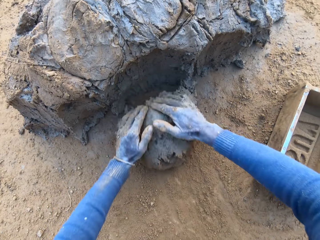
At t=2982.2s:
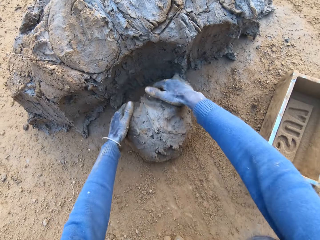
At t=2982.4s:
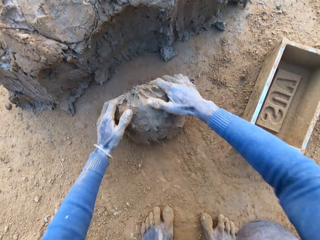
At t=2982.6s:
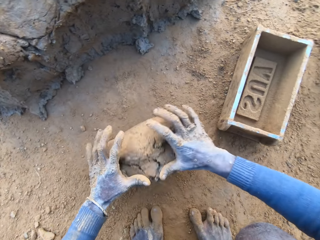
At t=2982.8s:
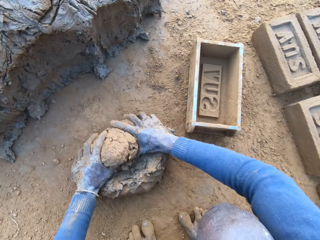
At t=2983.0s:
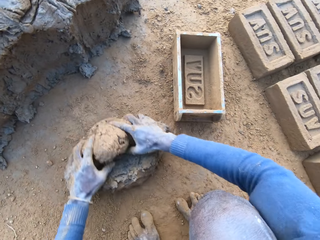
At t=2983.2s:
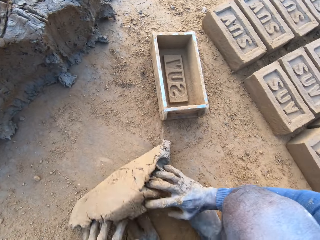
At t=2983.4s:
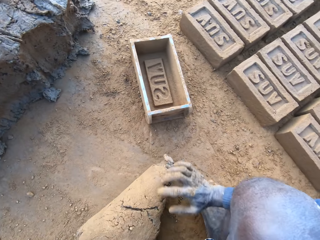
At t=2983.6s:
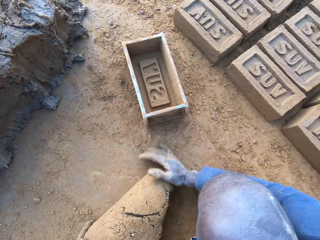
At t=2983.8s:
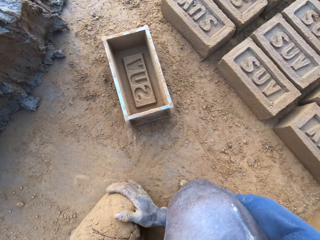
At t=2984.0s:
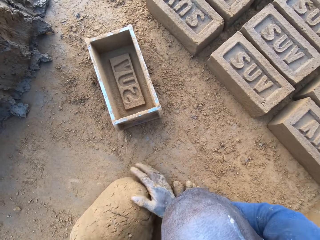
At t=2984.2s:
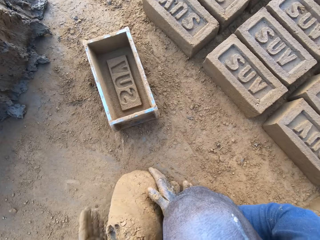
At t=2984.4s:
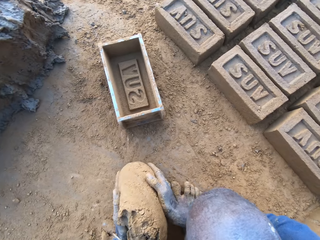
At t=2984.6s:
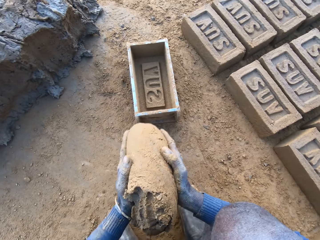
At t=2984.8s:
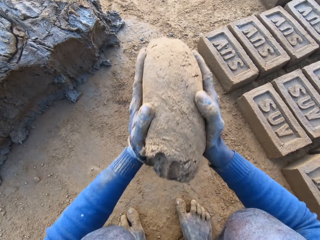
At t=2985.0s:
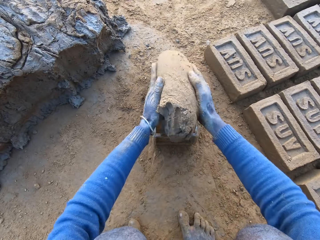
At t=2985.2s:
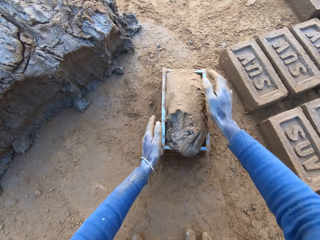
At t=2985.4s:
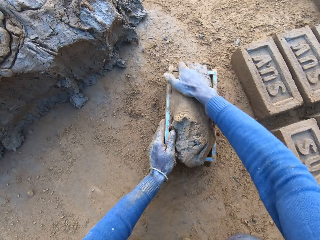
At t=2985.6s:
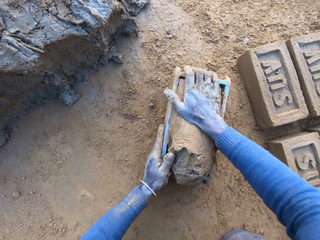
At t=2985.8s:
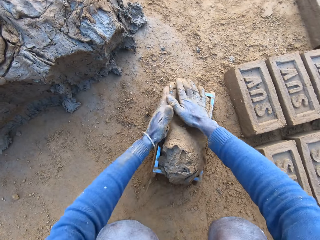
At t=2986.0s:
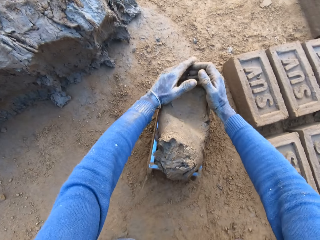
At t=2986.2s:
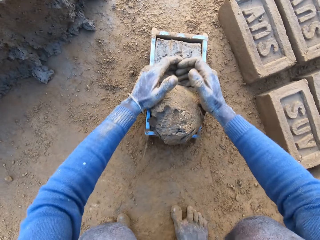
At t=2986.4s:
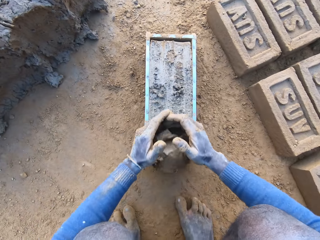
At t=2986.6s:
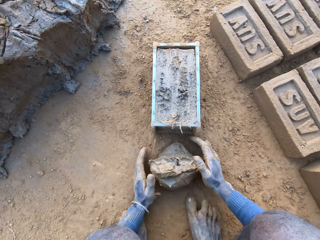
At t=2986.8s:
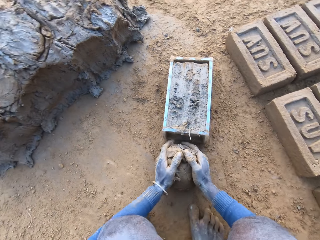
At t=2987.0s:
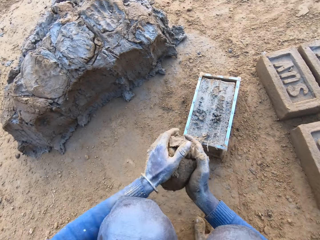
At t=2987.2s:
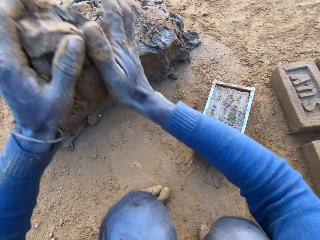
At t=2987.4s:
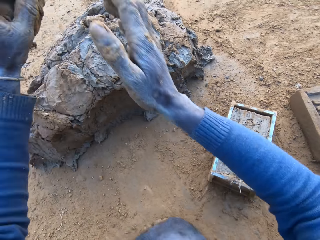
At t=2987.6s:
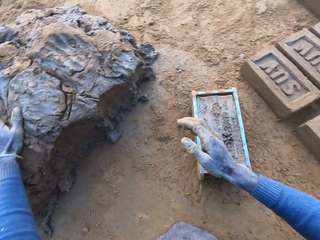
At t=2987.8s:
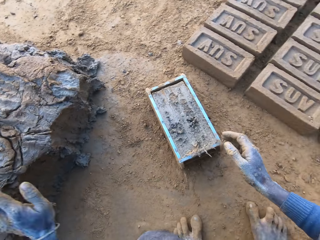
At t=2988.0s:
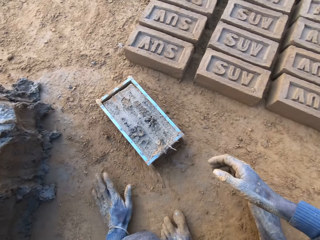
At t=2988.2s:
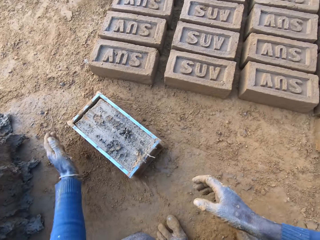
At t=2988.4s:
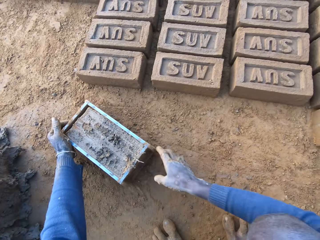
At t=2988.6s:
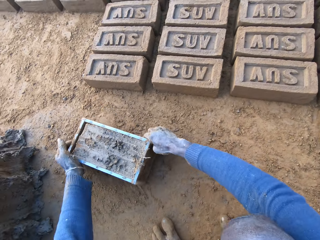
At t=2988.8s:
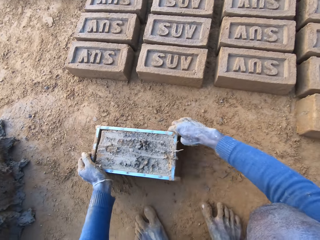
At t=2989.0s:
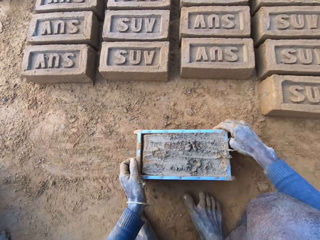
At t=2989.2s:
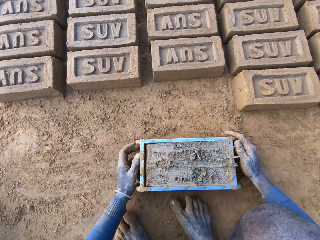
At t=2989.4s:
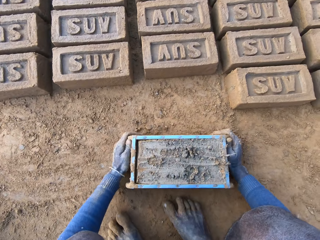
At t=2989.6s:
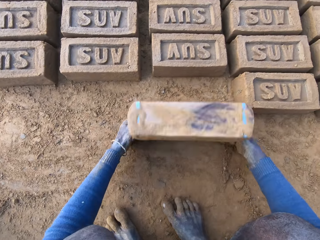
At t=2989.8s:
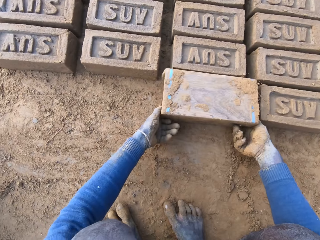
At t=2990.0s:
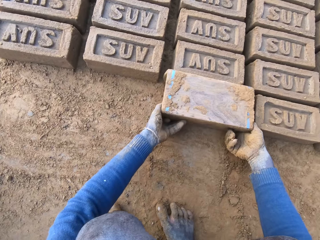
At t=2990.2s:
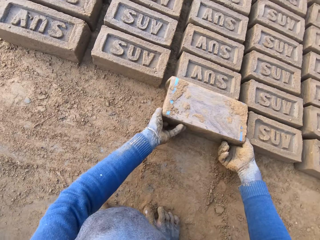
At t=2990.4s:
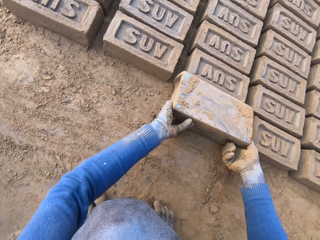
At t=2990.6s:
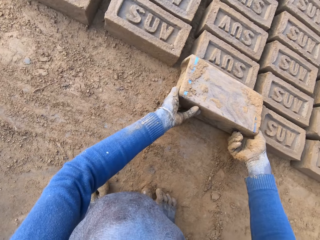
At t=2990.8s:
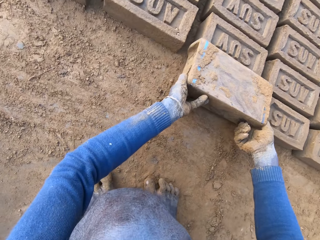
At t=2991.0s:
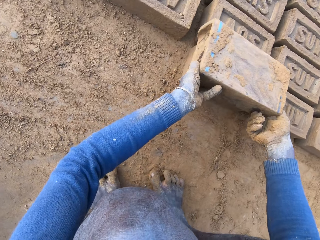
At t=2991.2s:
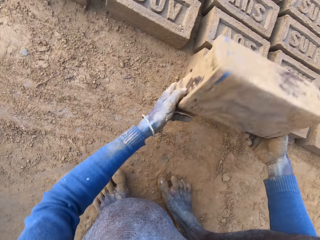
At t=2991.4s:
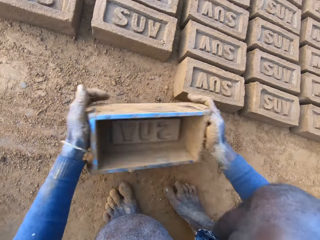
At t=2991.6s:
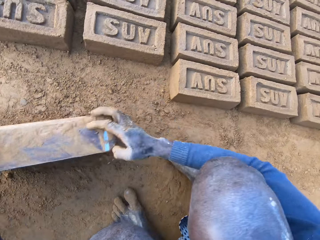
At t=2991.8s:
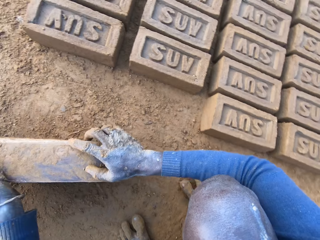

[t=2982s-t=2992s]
The camera wearer adjusts the mortar or clay on the ground. He rolls the clay on the ground. He packs the mortar on the ground with his hands. He drops the mortar inside the brick molder. He adjusts the mortar inside the brick molder. He flattens the clay. He throws the mortar on the remaining mortar on the ground. He taps his left hand on the ground. He drags the brick molder with mortar on the ground with both hands. He pours out the brick on the ground out of the brick molder.

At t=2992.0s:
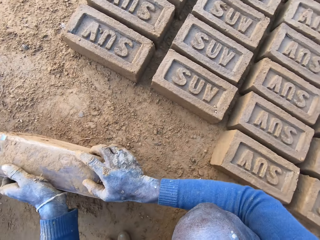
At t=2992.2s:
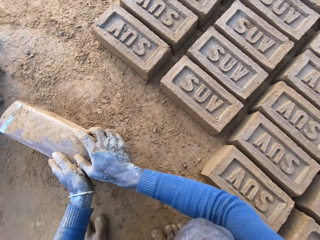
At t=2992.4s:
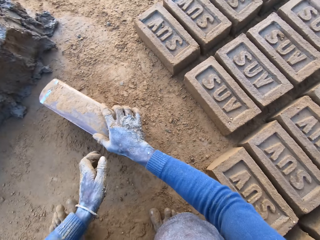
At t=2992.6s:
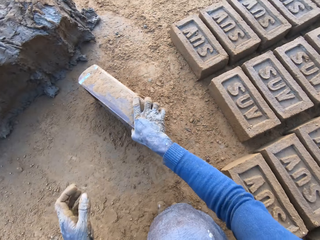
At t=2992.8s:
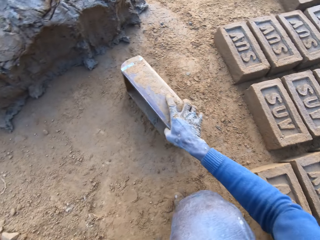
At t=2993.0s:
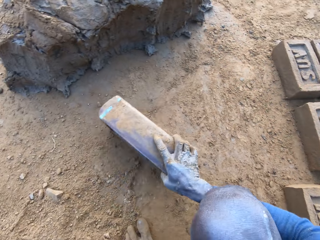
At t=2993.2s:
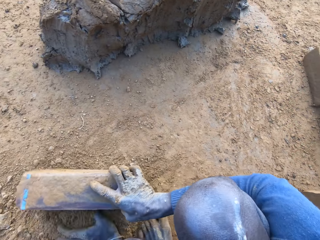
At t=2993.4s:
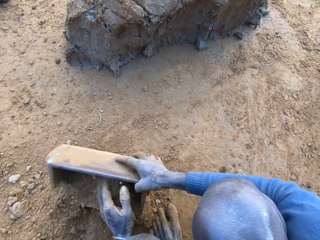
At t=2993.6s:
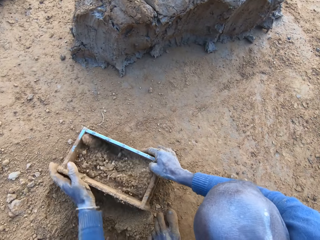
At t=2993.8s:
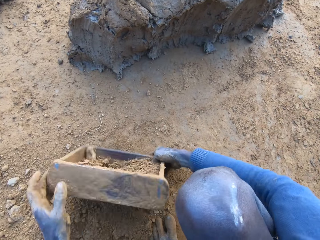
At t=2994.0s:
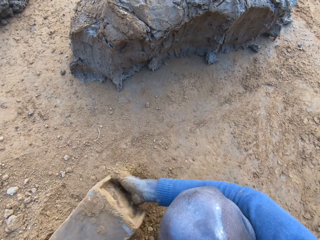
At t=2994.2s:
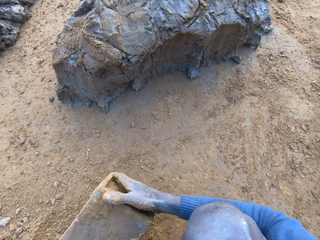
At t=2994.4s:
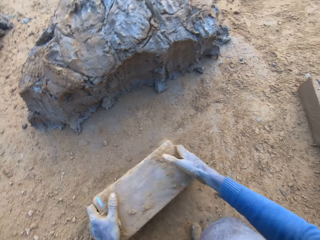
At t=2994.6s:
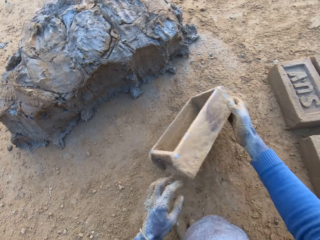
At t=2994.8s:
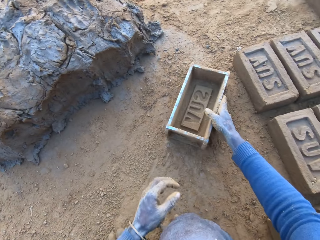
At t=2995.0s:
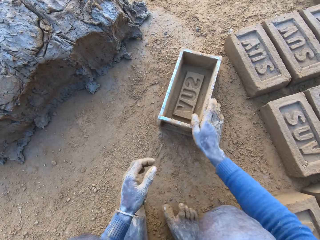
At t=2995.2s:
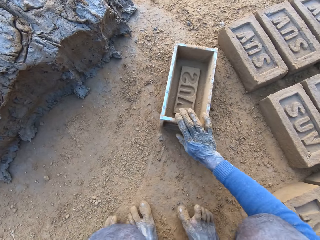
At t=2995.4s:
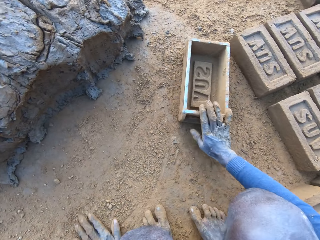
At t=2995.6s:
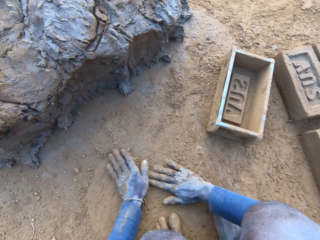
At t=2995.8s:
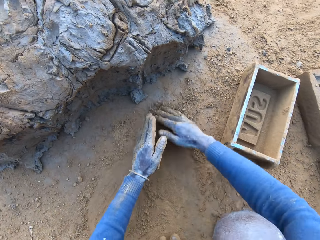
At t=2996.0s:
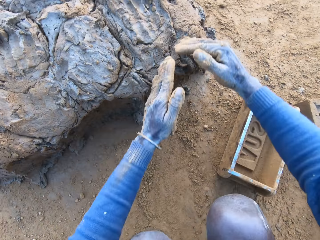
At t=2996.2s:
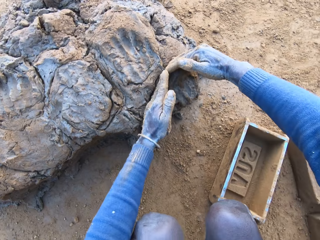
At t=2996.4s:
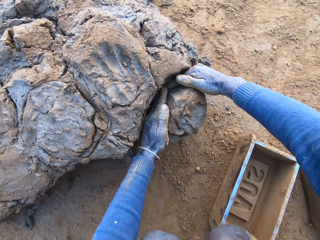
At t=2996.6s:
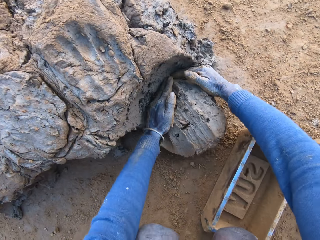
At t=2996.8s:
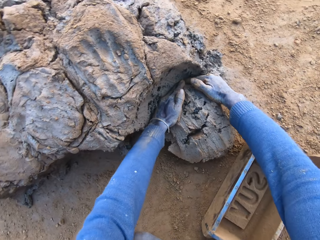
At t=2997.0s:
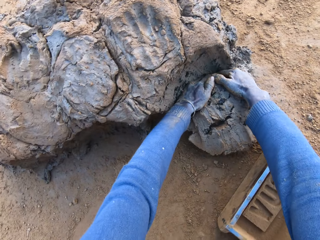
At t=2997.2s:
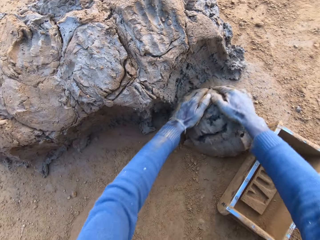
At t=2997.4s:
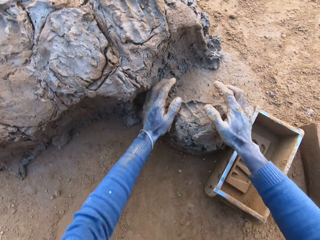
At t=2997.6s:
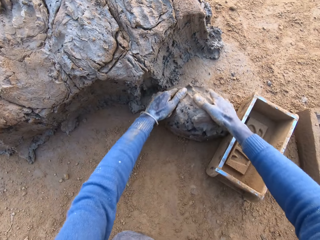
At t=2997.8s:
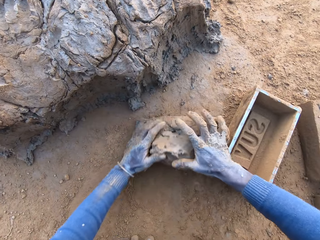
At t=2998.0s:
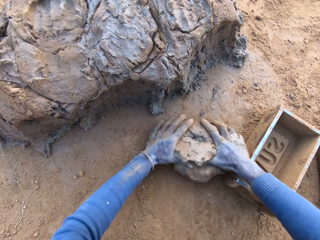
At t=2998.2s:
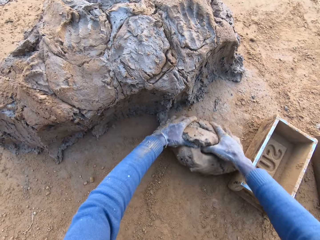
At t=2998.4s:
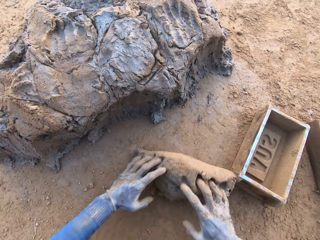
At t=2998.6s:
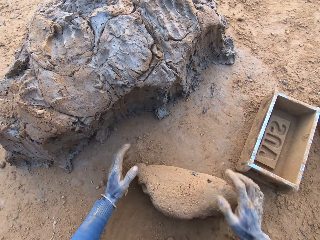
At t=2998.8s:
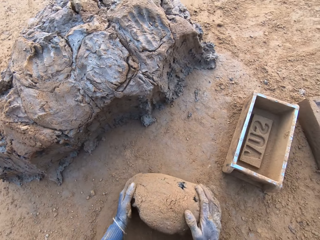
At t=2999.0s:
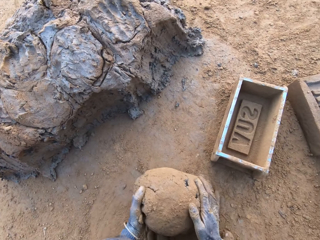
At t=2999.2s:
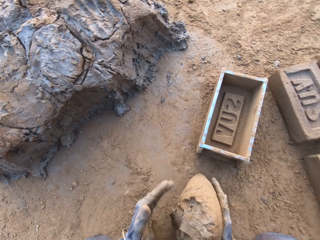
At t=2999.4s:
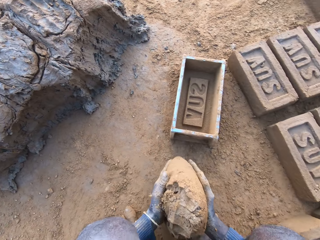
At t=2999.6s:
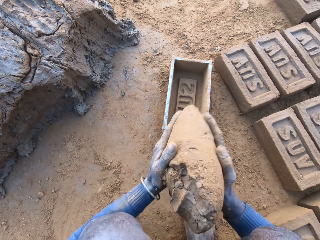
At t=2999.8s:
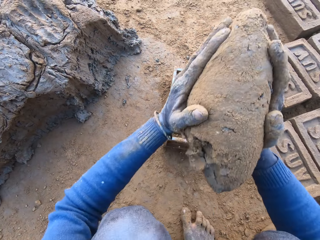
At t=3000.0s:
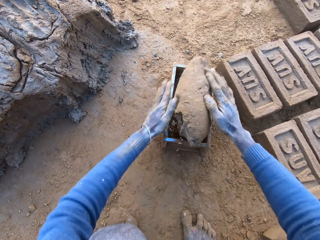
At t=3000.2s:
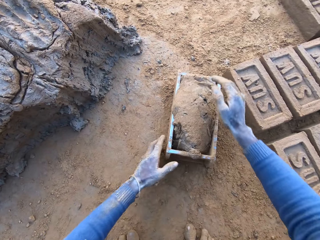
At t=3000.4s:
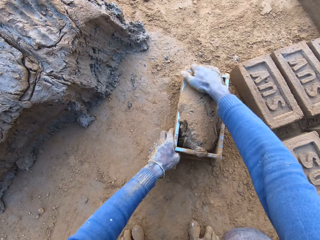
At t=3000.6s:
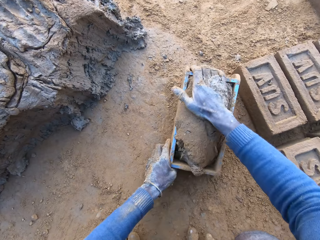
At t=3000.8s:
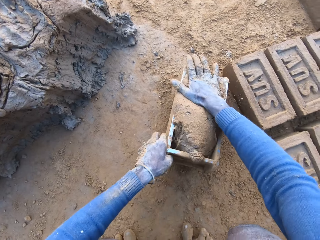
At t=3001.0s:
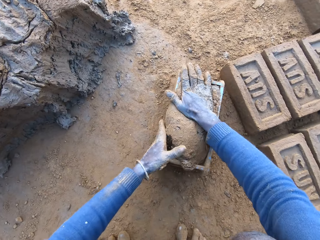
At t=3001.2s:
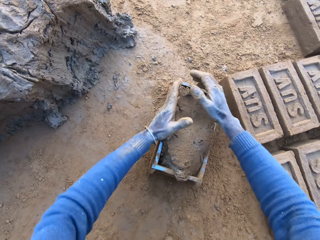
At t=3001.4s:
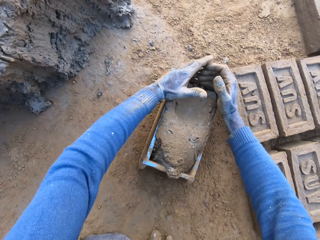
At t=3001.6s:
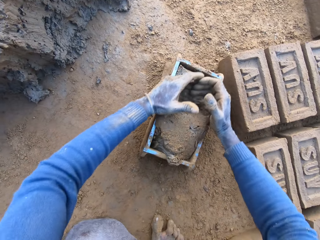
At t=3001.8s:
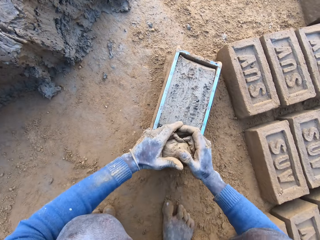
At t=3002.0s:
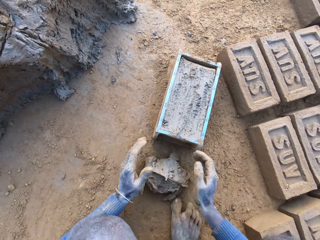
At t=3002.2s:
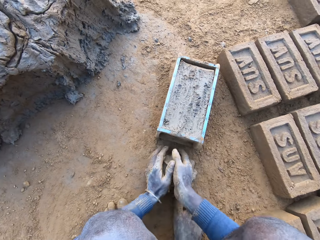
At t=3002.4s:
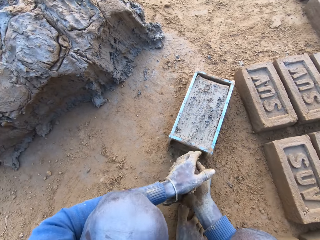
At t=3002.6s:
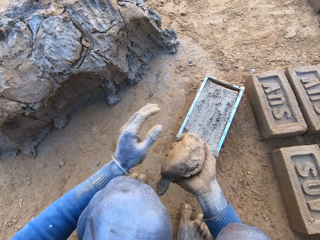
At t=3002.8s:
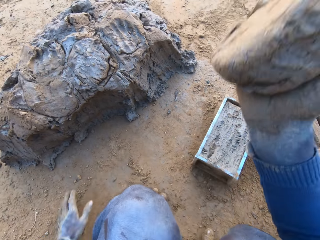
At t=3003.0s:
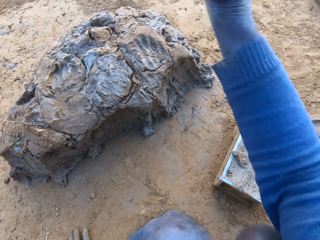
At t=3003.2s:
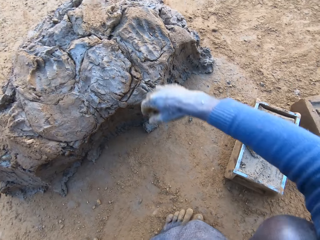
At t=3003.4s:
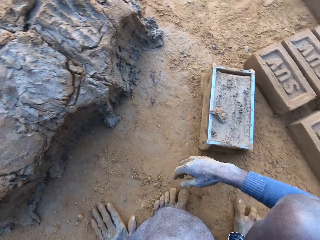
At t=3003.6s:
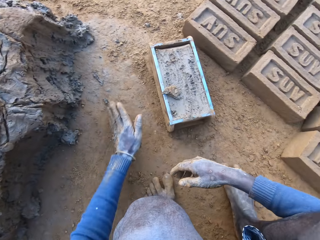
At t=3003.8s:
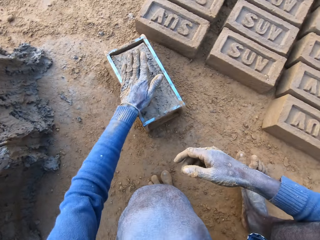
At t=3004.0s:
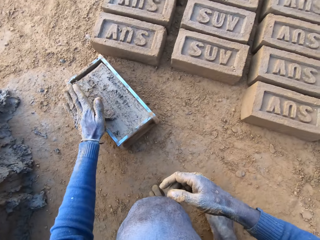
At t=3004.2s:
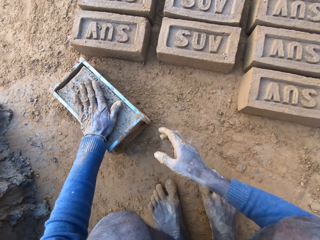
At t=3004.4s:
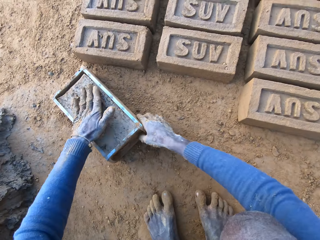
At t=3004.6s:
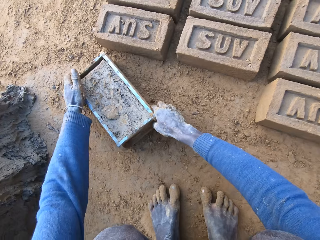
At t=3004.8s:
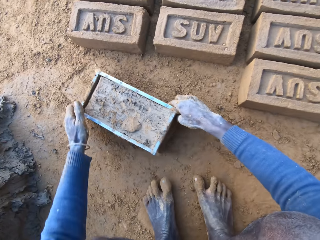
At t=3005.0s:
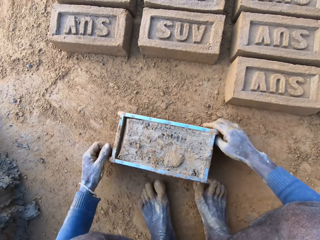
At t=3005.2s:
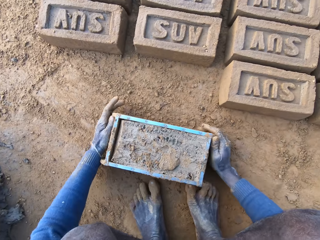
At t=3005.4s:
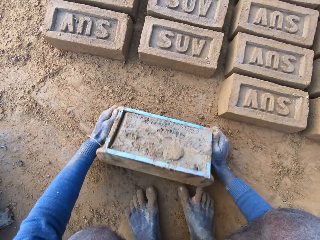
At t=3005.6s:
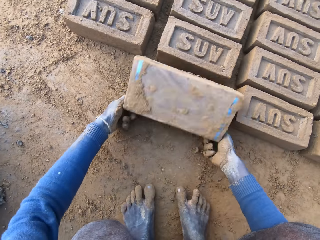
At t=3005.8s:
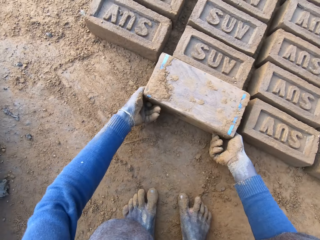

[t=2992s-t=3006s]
The camera wearer cleans the brick molder with his hand. He packs some sand with the brick molder. He pours out the sand in the brick molder. He throws the brick molder on one side with his hands. He rubs his hands on the ground. He scoops some mortar or clay with his hands. He adjusts the mortar on the ground. He rolls the clay on the ground. He packs the mortar on the ground with his hands. He drops the mortar inside the brick molder. He adjusts the mortar inside the brick molder. He levels off the clay. He throws the mortar on the remaining mortar on the ground. He rubs his left hand on the ground. He rubs sand on the surface of the mortar inside the brick molder. He drags the brick molder with mortar with both hands.
